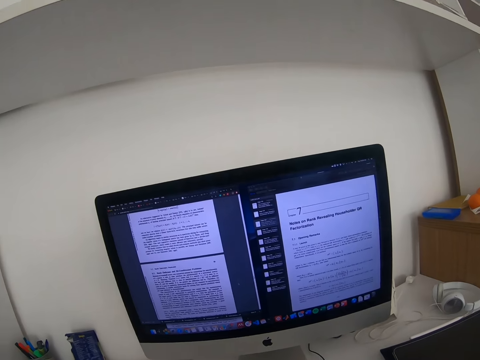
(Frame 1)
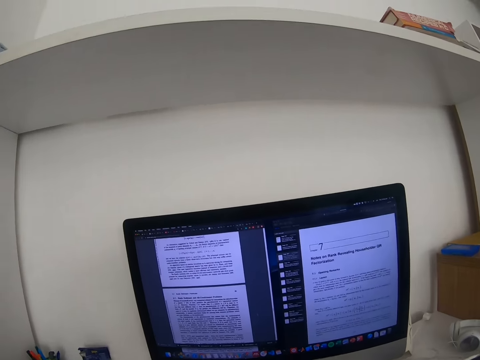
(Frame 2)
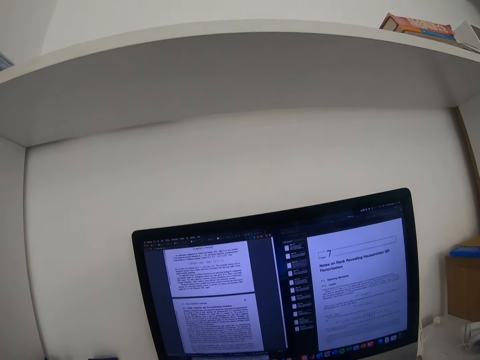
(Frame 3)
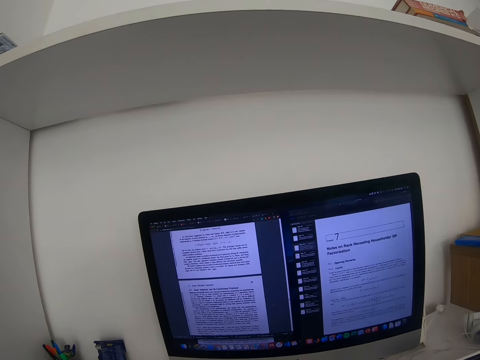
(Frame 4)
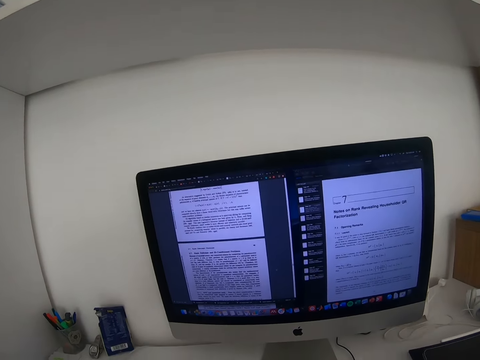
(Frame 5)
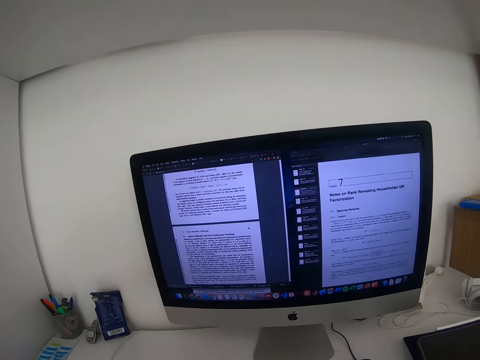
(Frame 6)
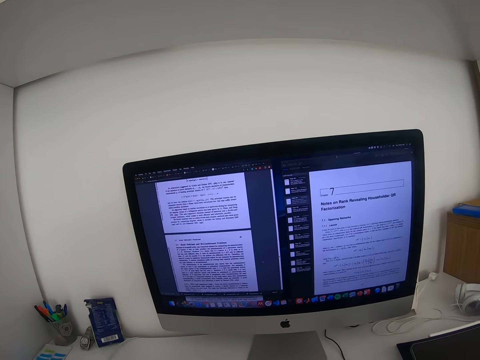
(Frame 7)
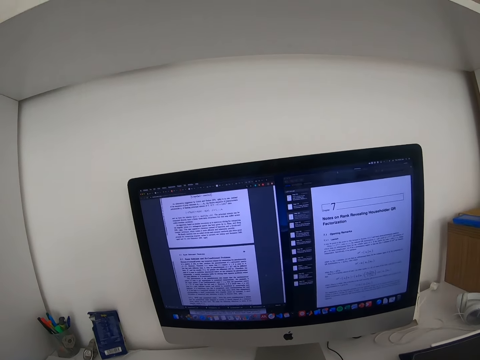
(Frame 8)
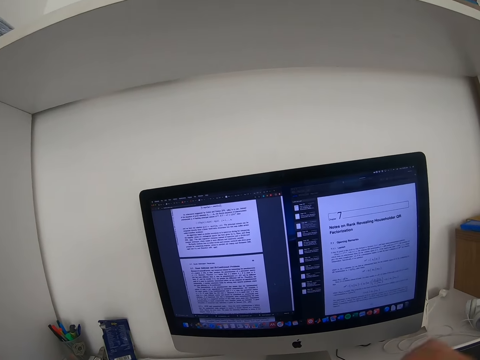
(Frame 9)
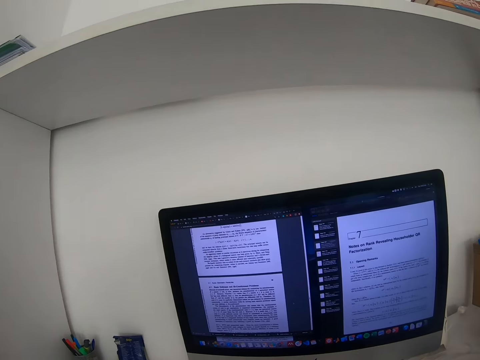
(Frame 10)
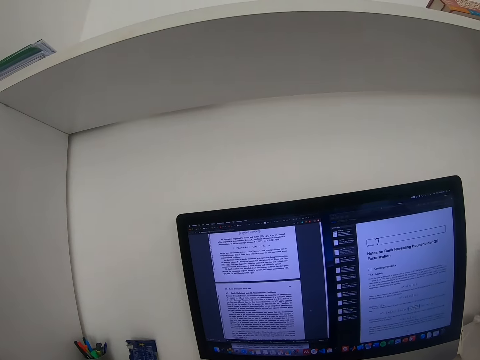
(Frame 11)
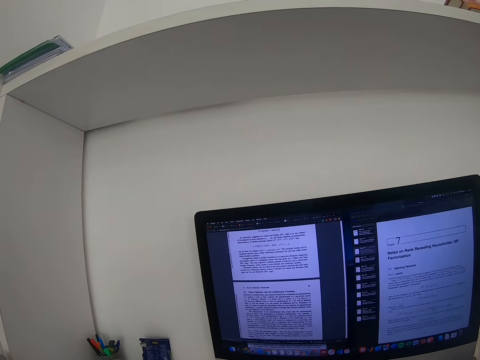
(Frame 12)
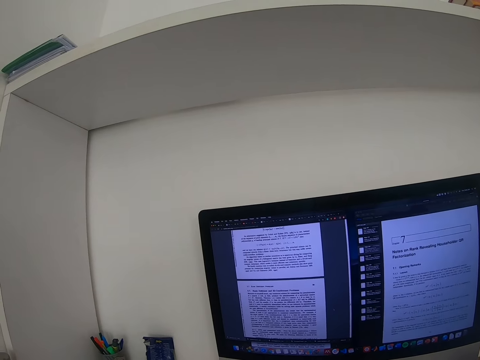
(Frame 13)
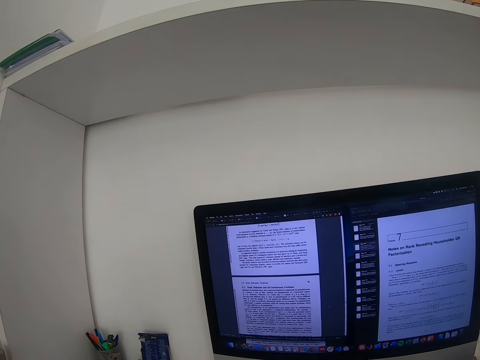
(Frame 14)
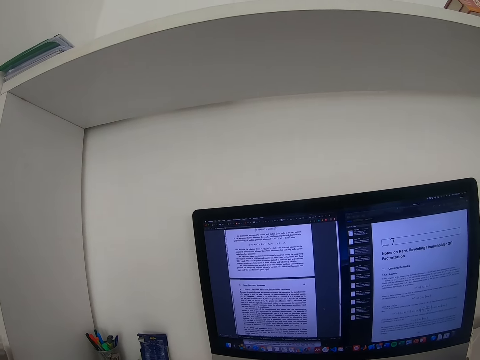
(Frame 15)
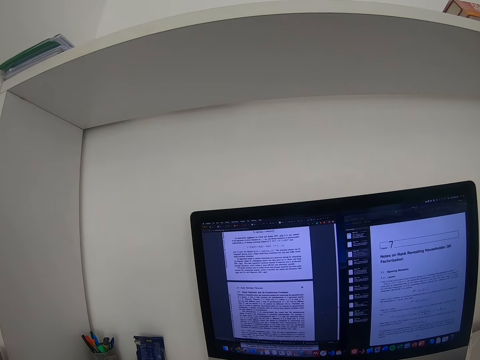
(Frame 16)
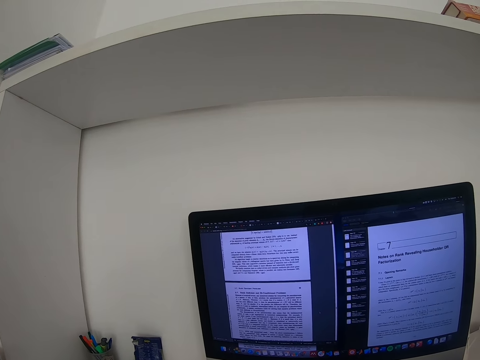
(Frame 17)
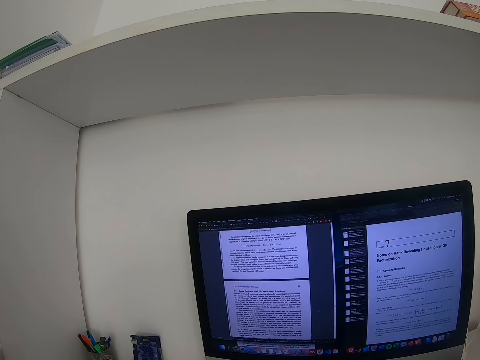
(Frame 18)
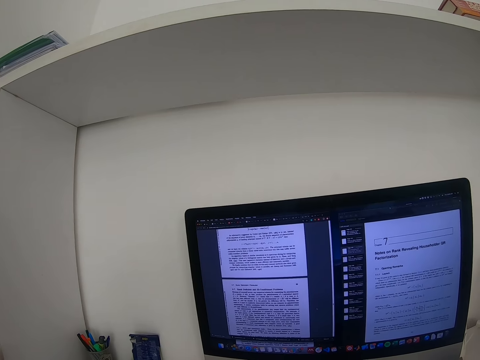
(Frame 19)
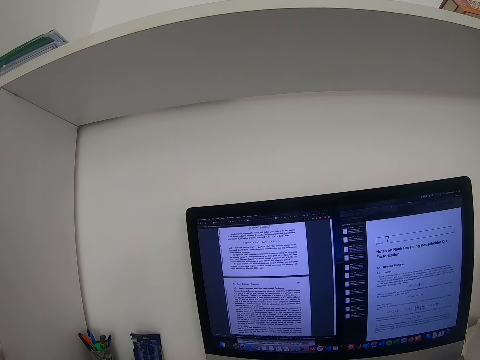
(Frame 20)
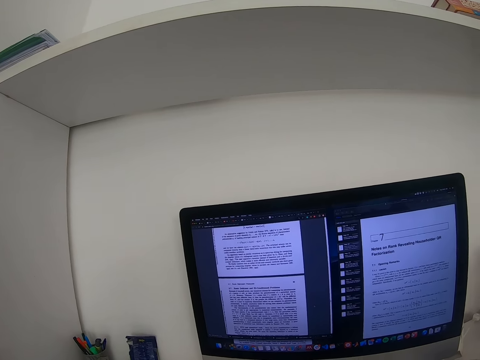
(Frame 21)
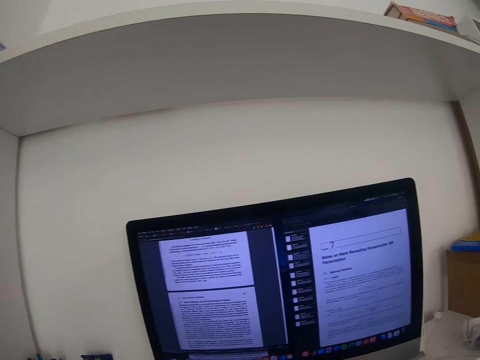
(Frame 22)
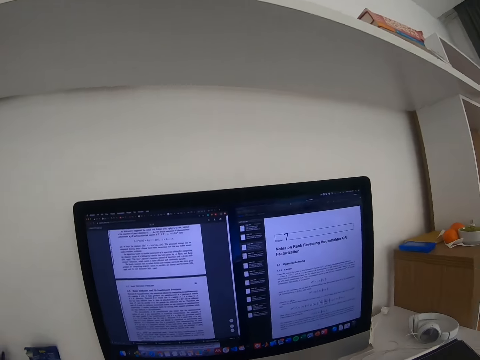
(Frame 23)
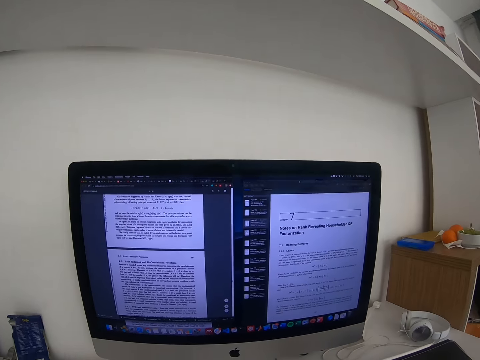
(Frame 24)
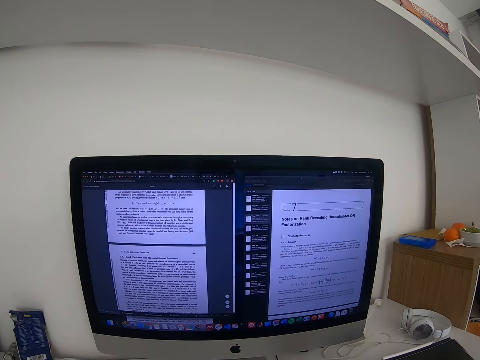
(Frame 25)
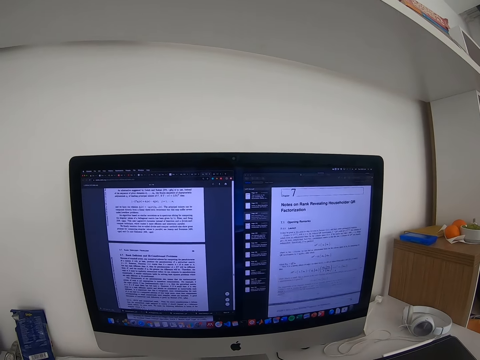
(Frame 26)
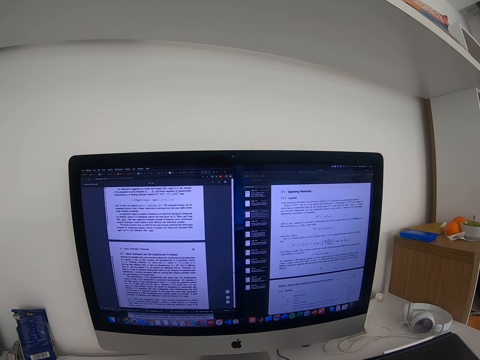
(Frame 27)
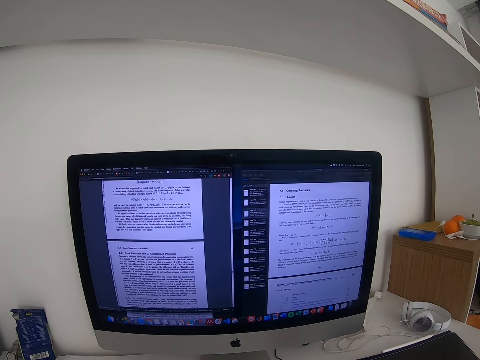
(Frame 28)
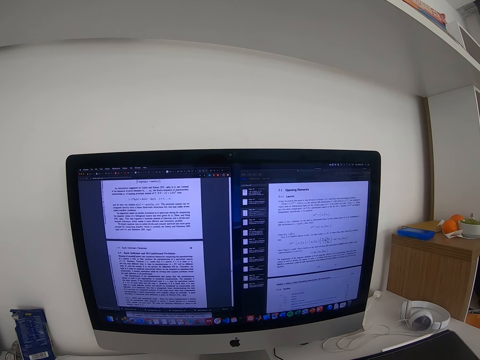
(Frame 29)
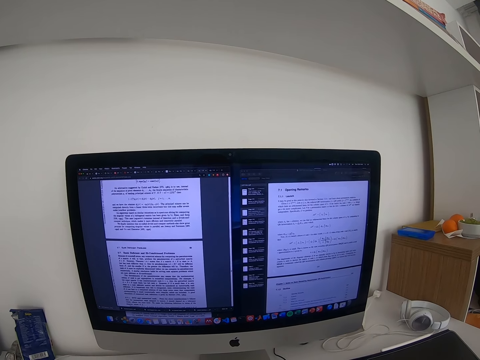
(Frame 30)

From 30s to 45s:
The camera wearer adjusts the head camera.

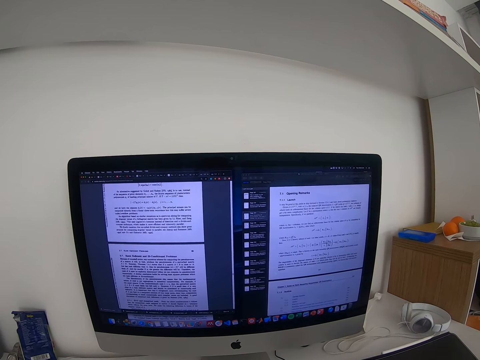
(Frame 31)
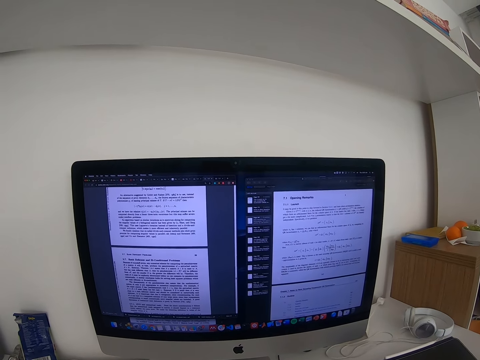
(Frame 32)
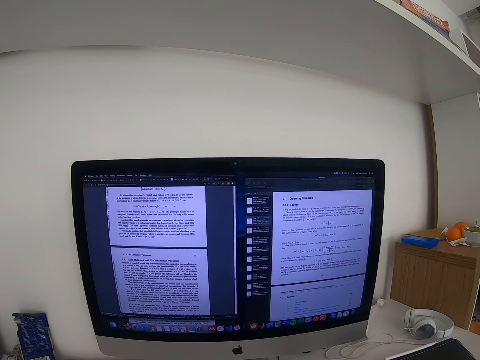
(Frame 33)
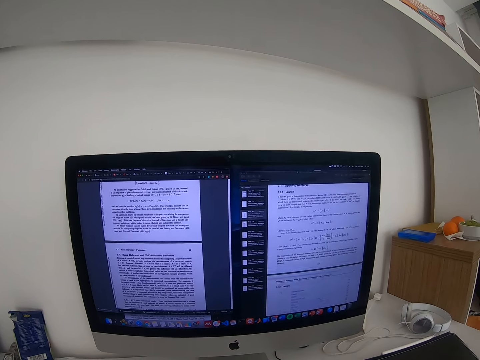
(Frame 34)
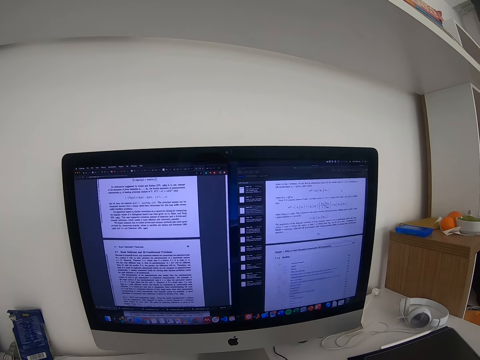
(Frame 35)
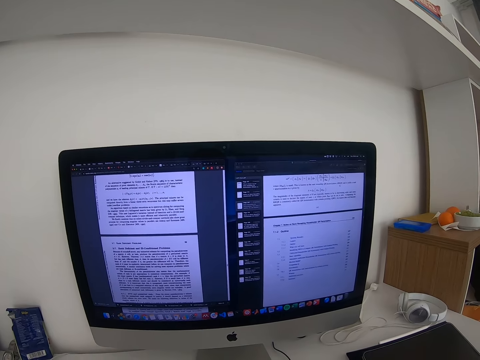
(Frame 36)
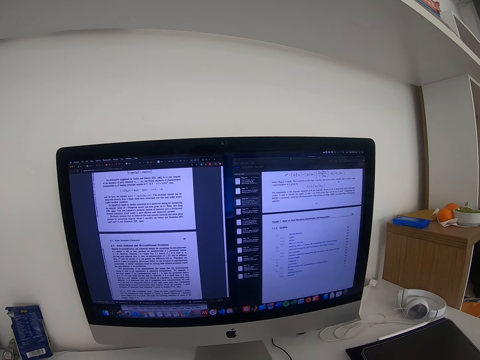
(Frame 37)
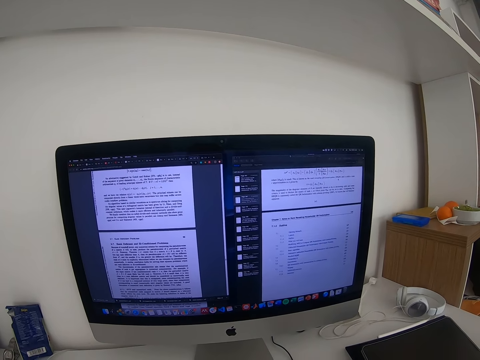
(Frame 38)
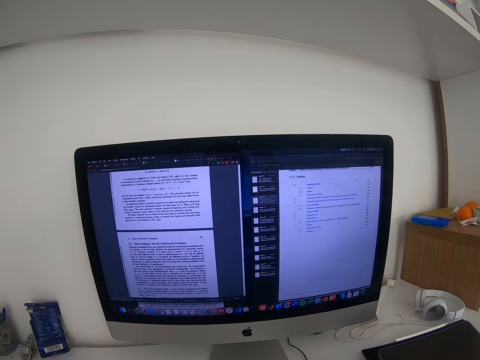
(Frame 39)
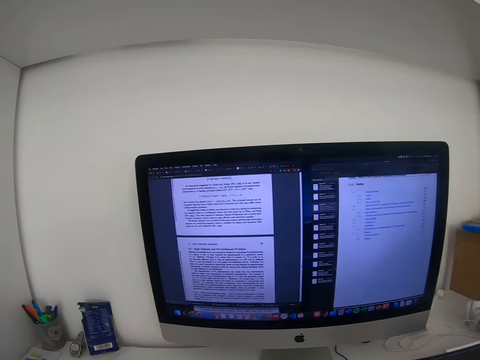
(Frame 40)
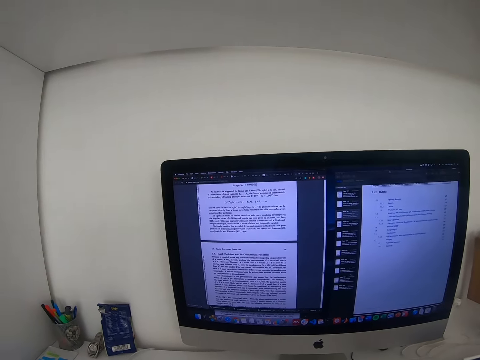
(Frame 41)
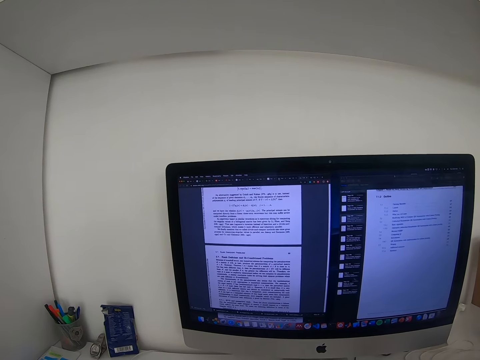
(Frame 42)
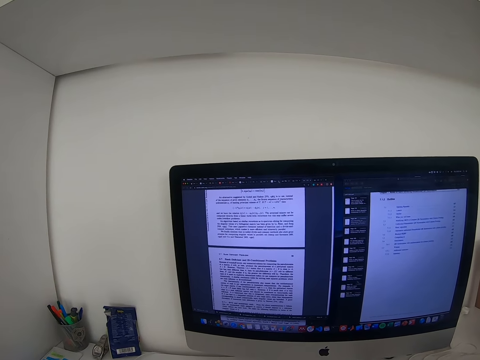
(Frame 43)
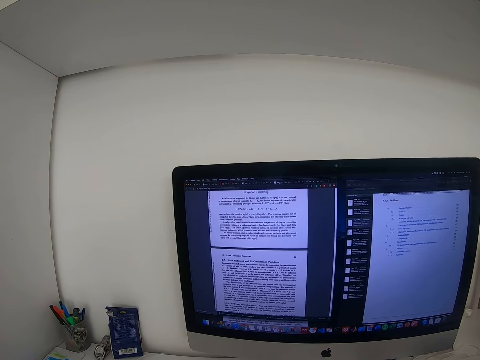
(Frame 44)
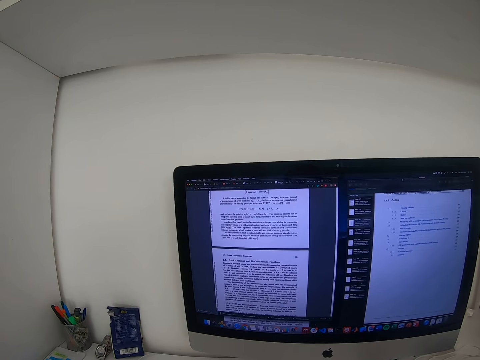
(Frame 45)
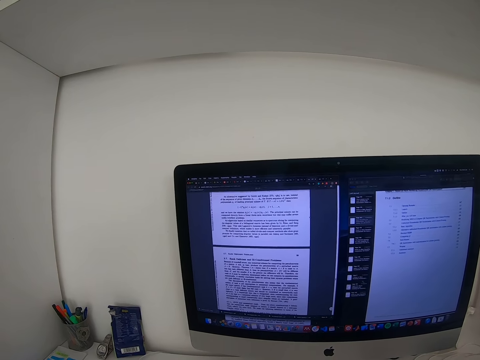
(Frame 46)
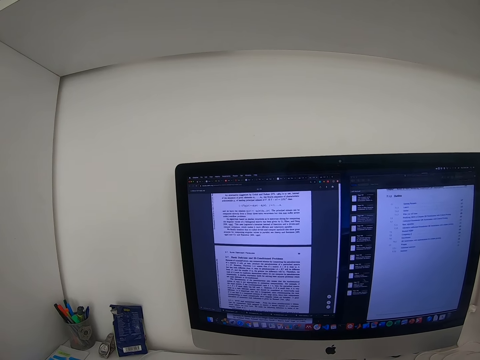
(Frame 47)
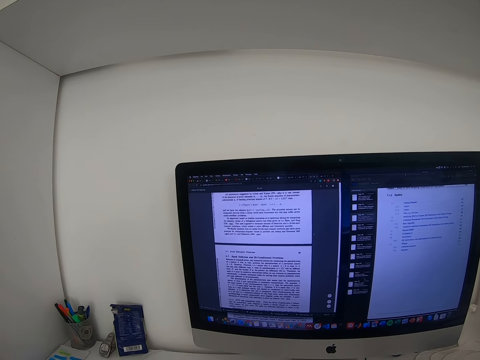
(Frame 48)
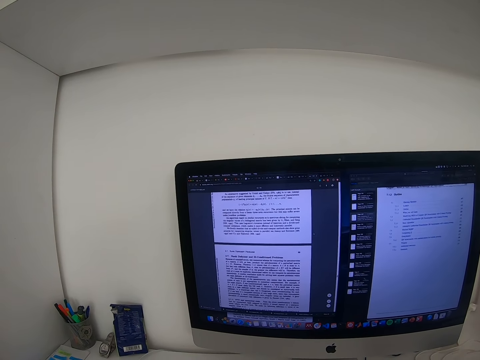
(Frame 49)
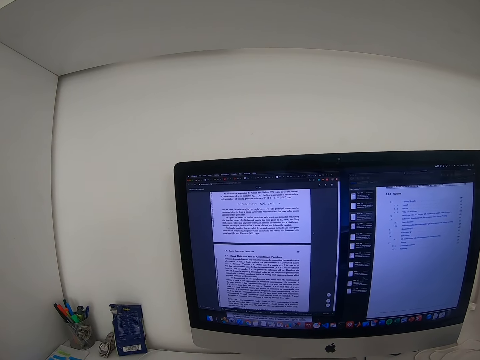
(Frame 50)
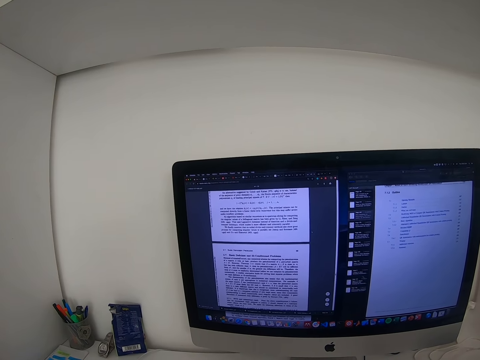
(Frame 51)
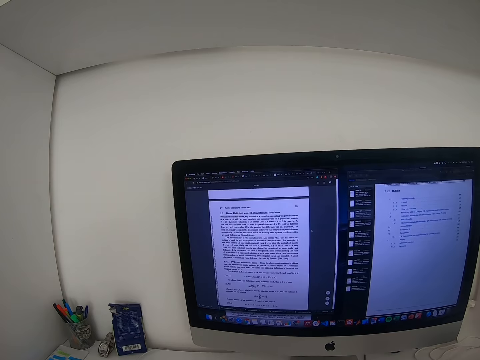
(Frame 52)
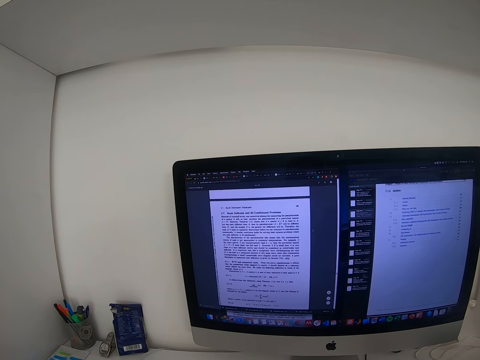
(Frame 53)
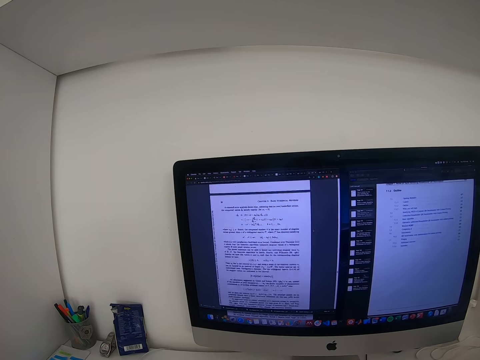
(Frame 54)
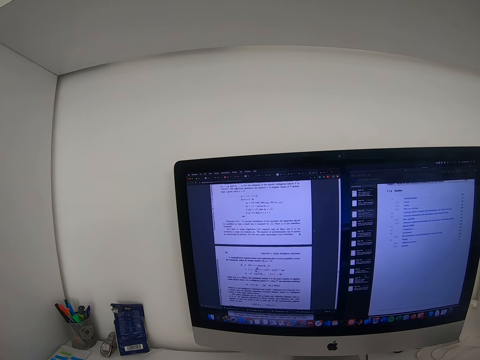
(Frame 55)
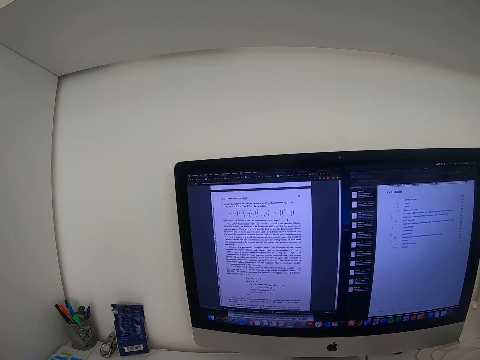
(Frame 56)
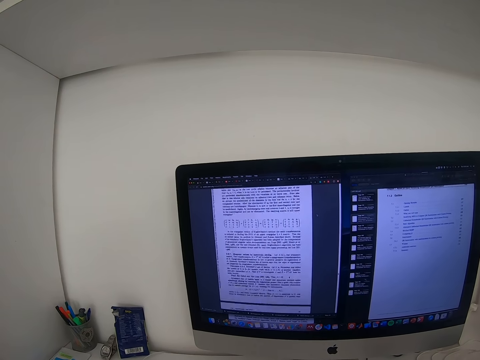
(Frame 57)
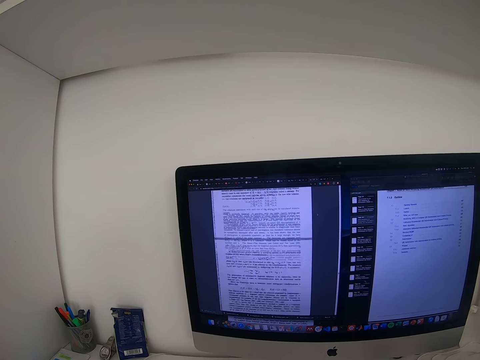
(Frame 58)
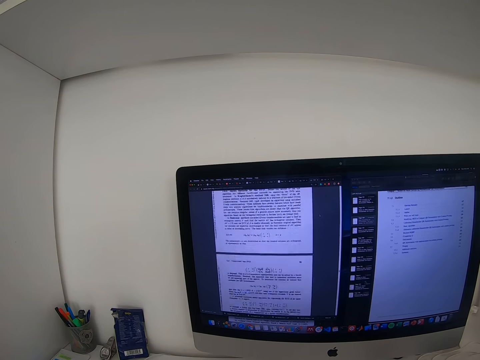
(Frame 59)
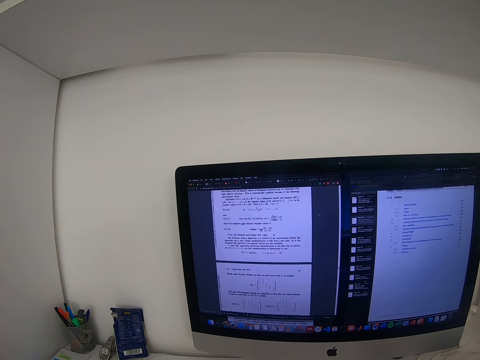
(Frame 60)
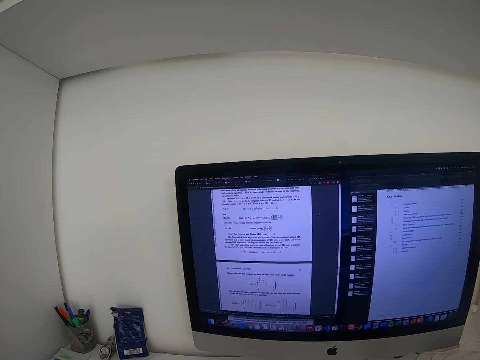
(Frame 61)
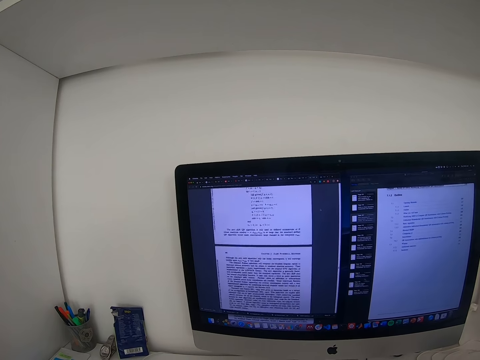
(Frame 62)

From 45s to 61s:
The camera wearer looks on a computer. They scroll on the computer.
